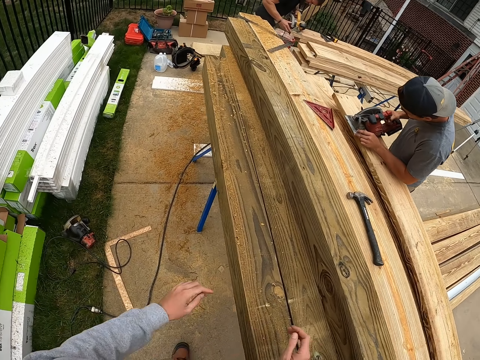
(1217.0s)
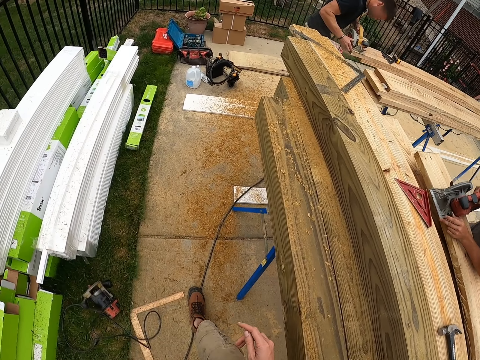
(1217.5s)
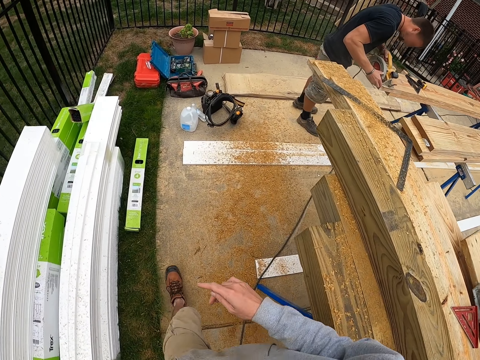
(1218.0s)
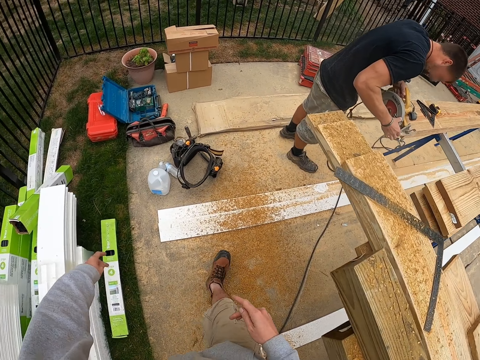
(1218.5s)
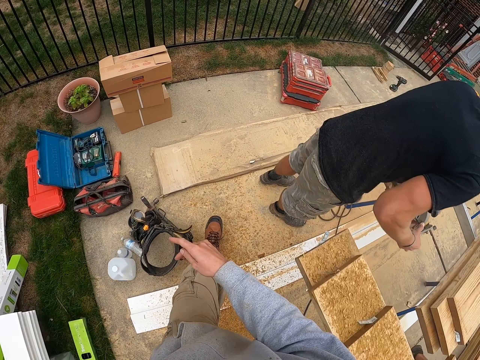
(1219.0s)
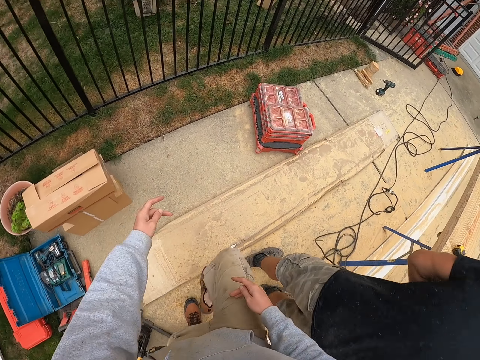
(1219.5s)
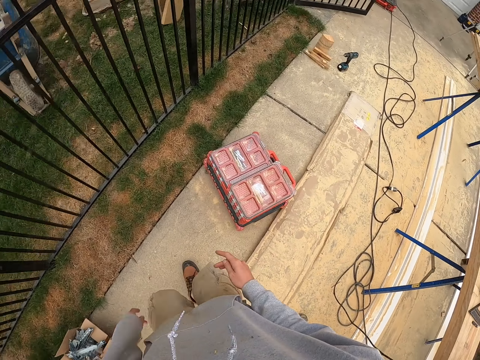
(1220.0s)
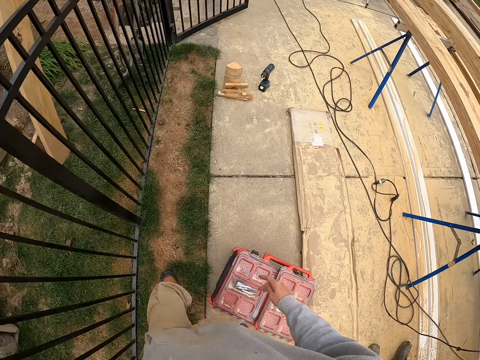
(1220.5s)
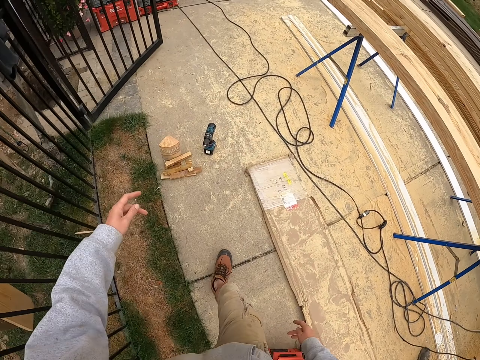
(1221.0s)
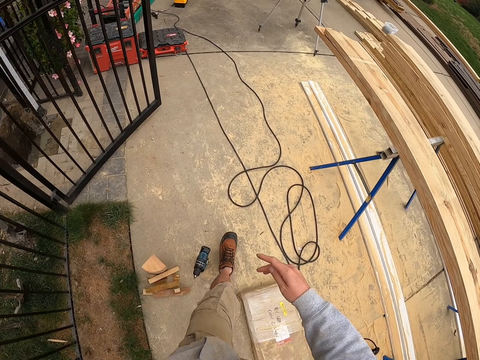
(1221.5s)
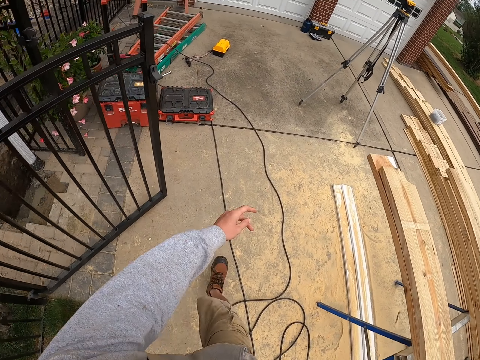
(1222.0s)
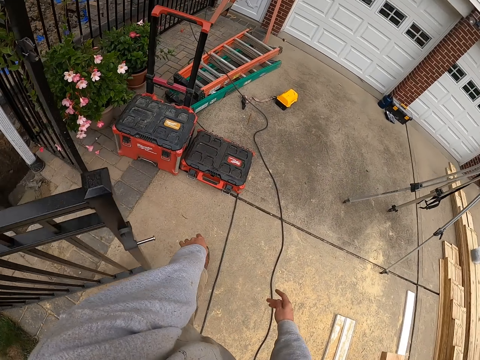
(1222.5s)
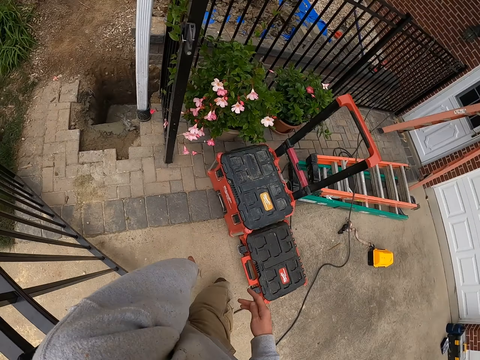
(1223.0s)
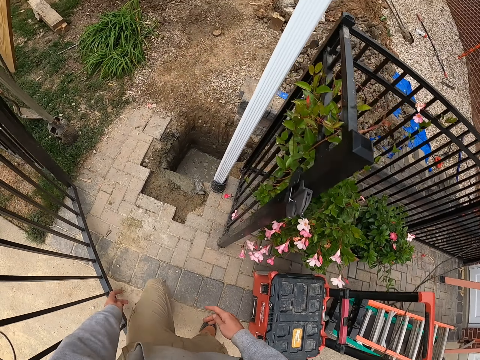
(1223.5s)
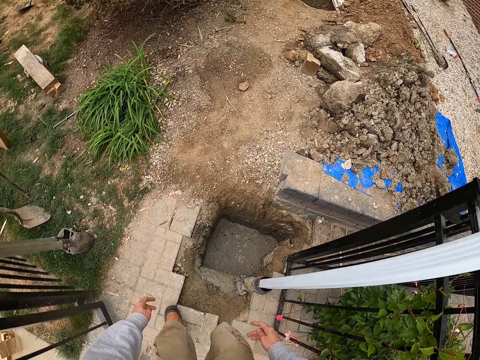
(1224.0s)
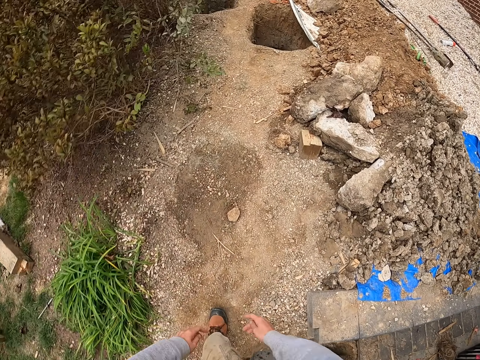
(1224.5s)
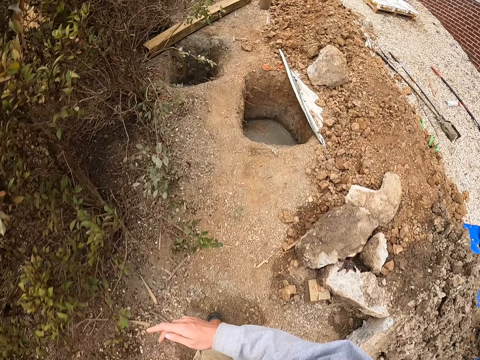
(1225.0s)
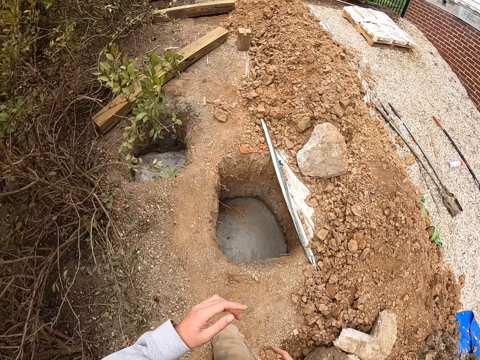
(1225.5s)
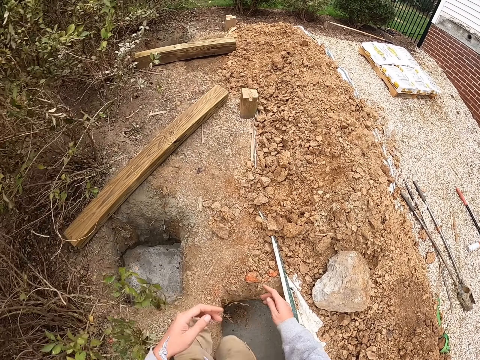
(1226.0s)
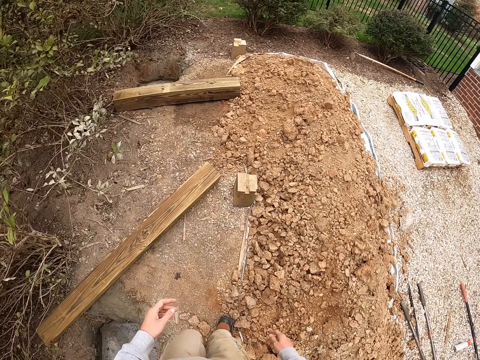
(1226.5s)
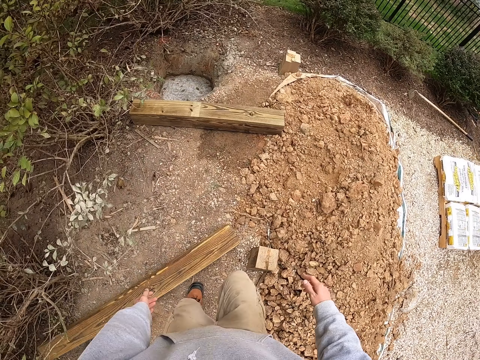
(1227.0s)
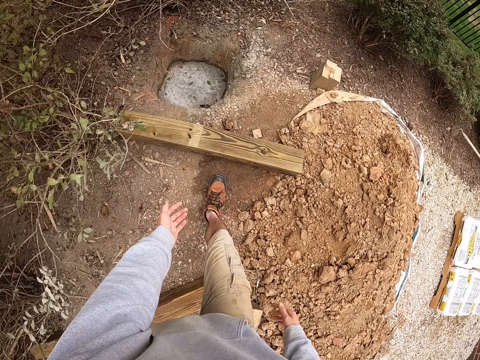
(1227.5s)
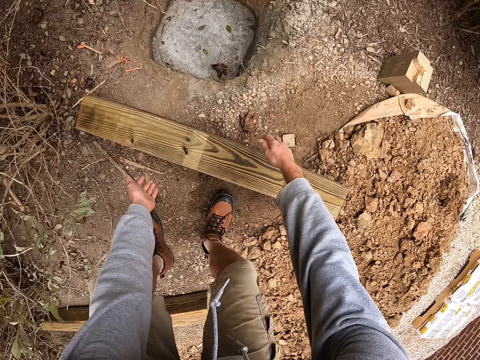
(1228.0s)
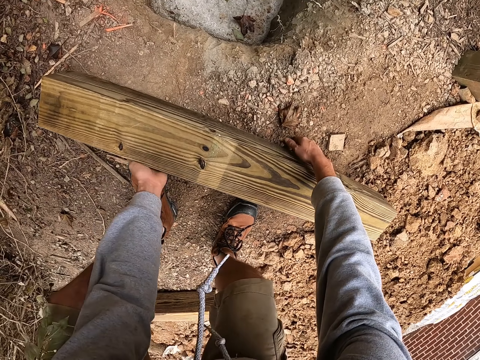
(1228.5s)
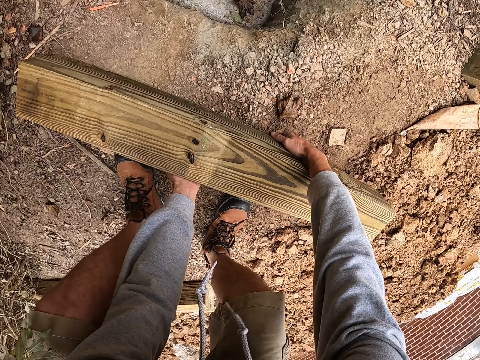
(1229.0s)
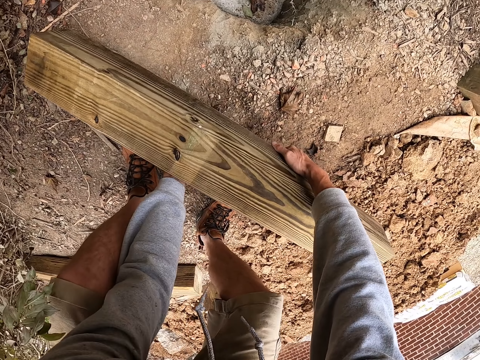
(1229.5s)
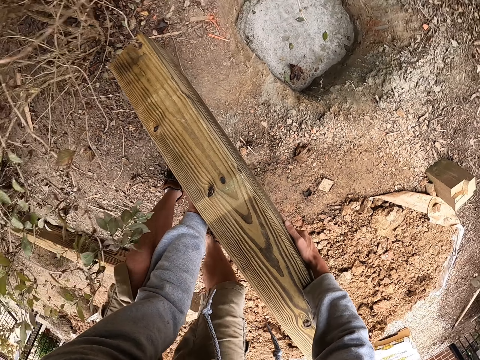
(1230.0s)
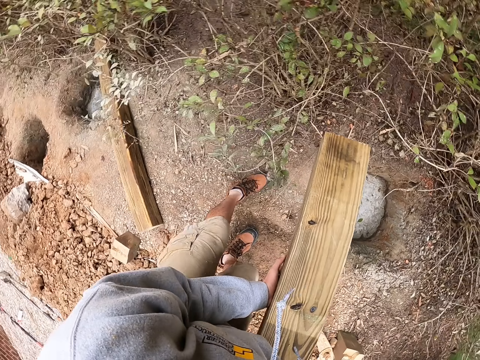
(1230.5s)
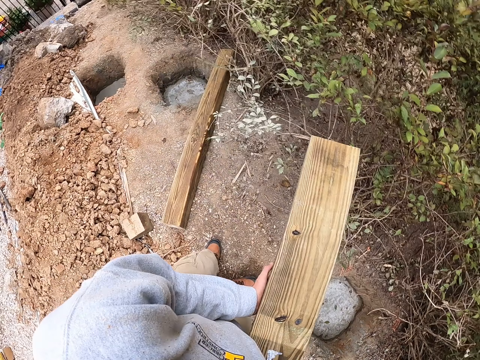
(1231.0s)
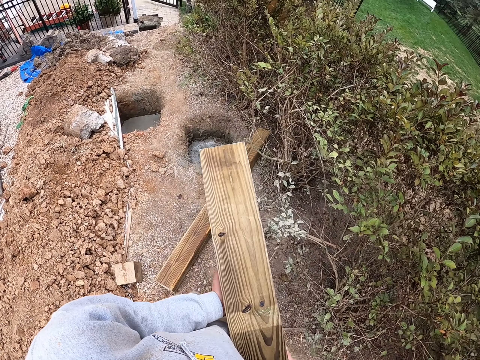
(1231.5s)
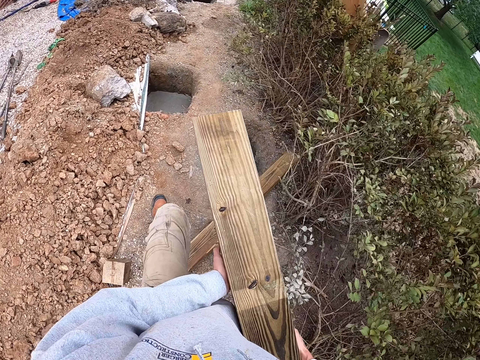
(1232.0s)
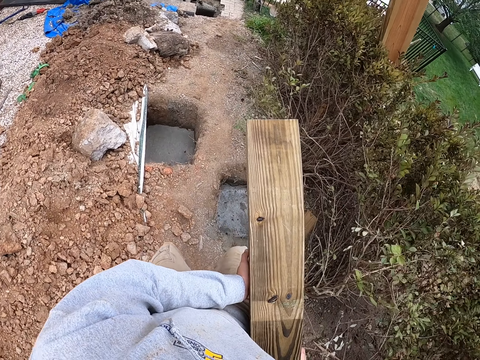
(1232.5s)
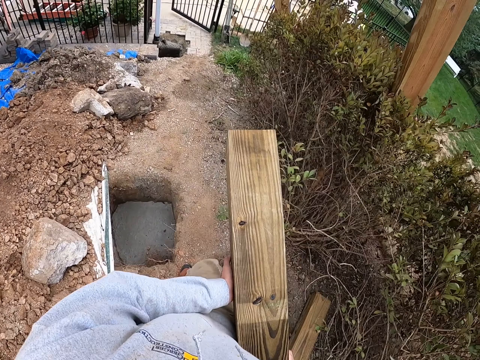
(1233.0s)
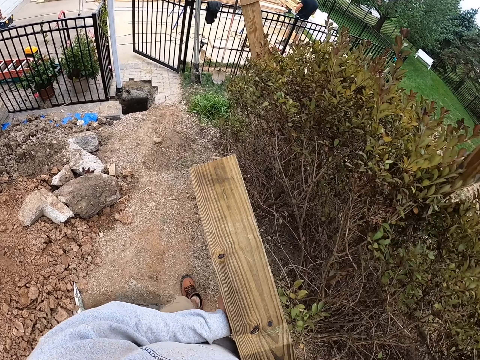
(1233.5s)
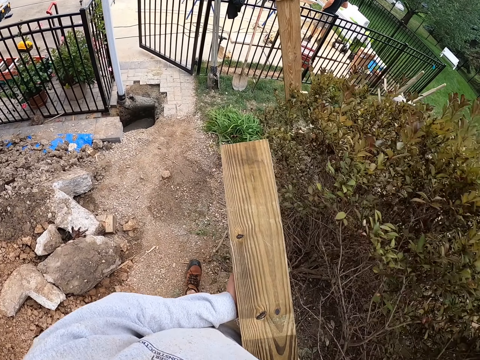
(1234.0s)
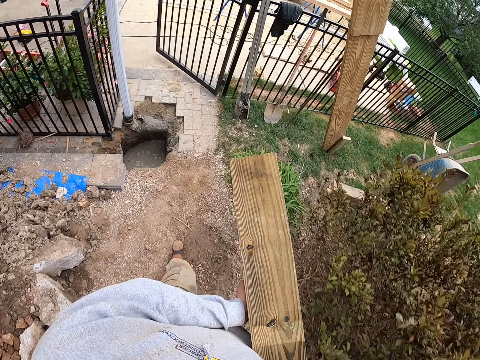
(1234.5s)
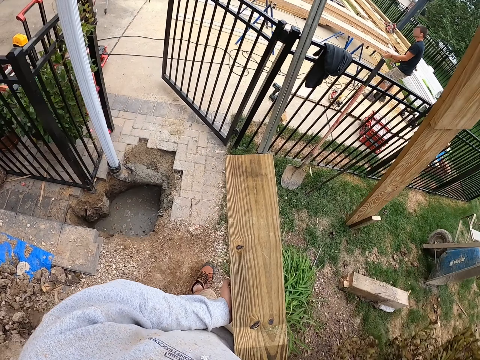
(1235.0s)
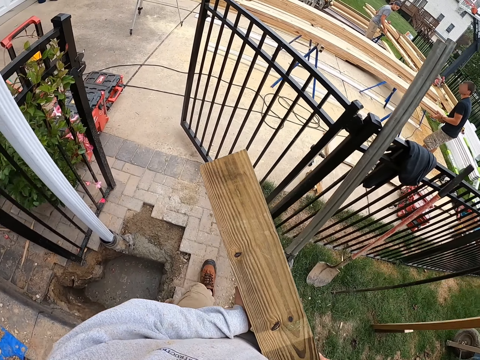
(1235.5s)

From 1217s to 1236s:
The camera wearer walks on the ground. They pick up the wood. They walk on the ground.

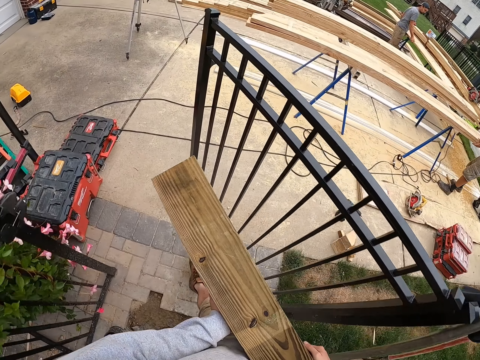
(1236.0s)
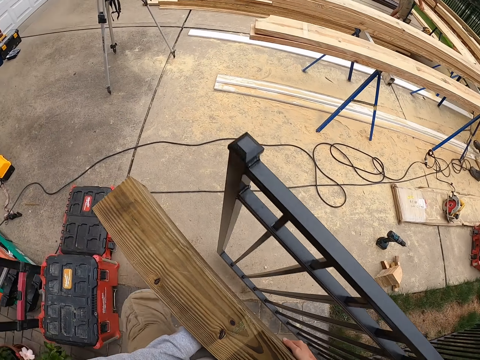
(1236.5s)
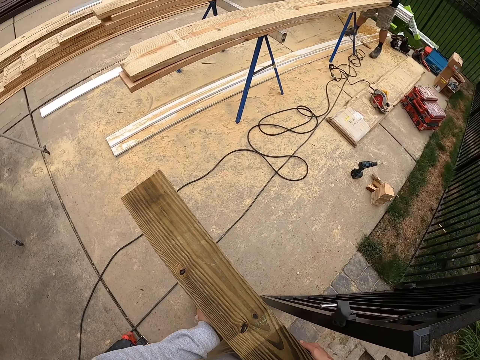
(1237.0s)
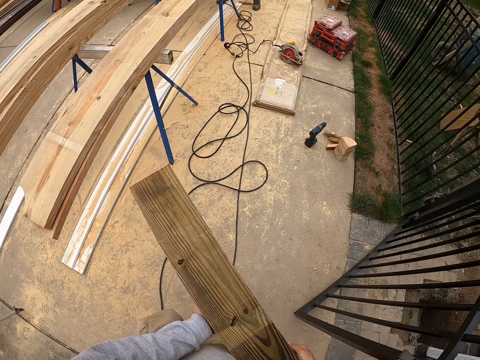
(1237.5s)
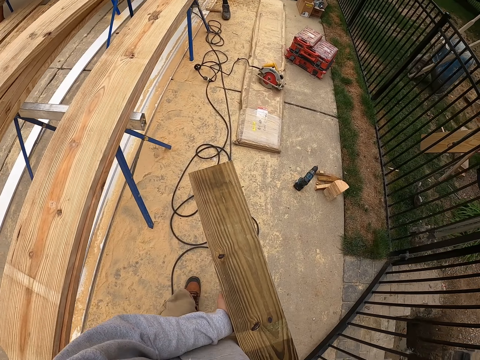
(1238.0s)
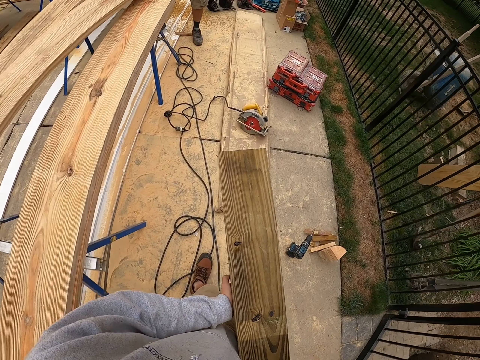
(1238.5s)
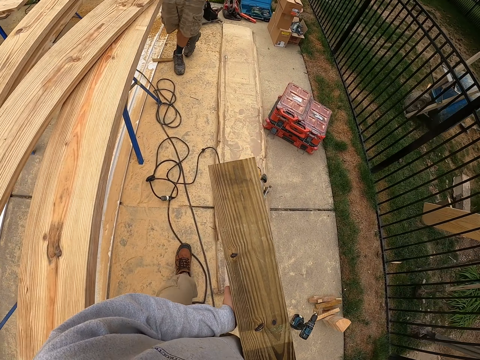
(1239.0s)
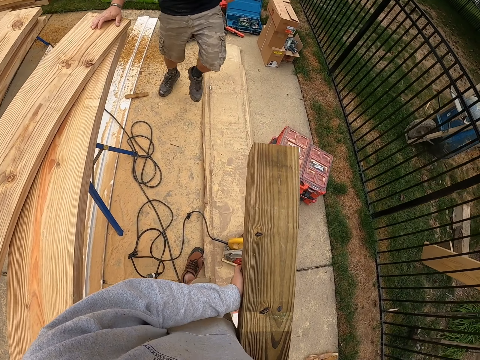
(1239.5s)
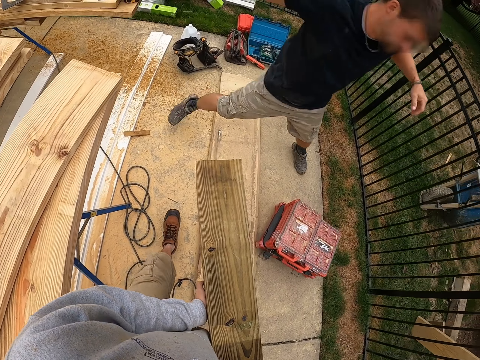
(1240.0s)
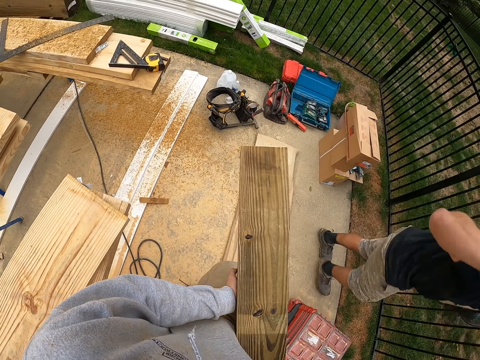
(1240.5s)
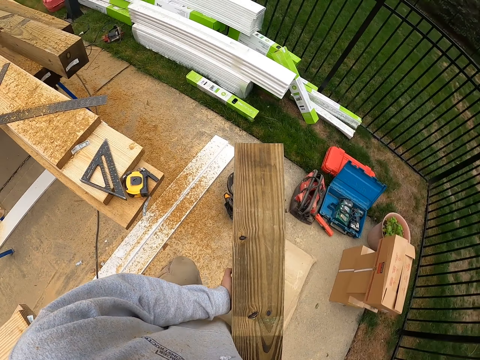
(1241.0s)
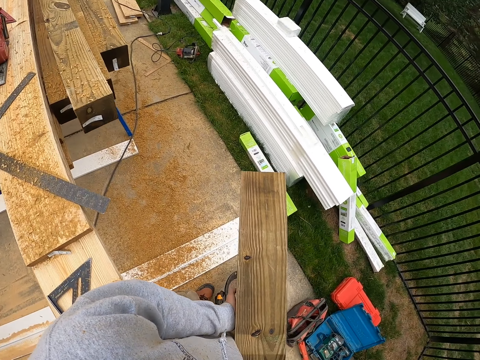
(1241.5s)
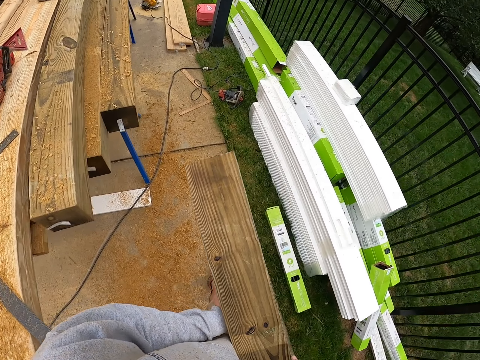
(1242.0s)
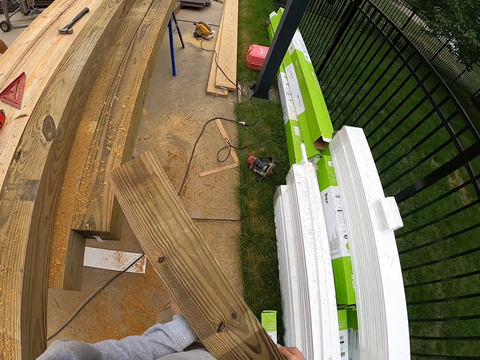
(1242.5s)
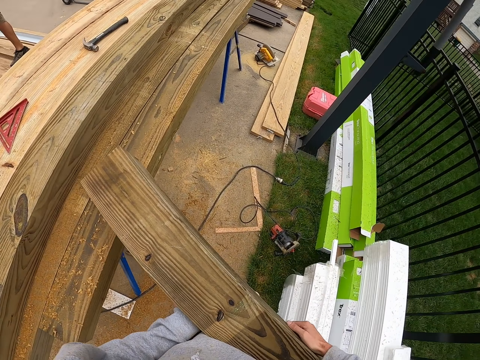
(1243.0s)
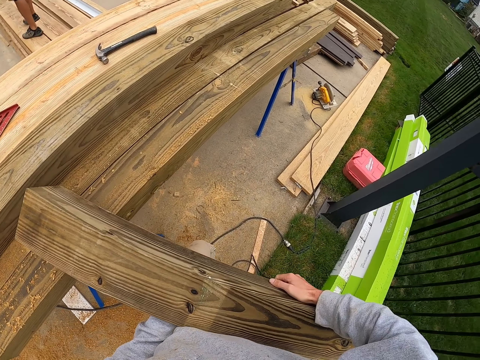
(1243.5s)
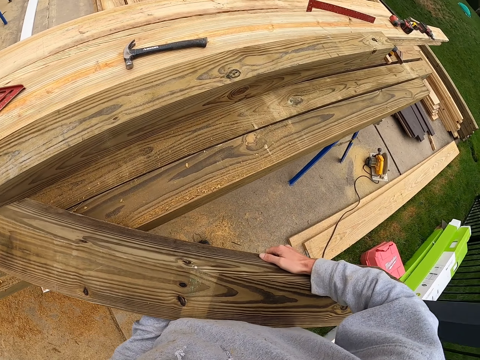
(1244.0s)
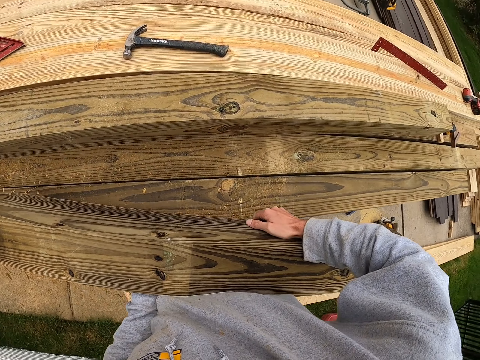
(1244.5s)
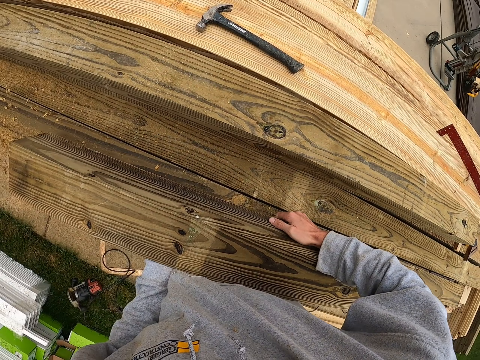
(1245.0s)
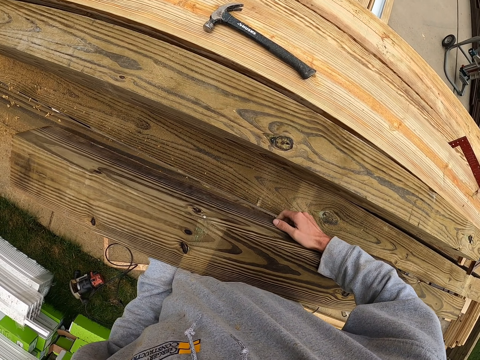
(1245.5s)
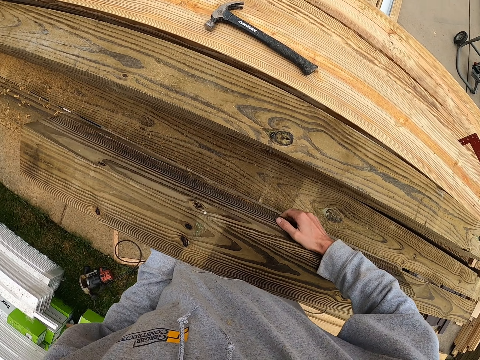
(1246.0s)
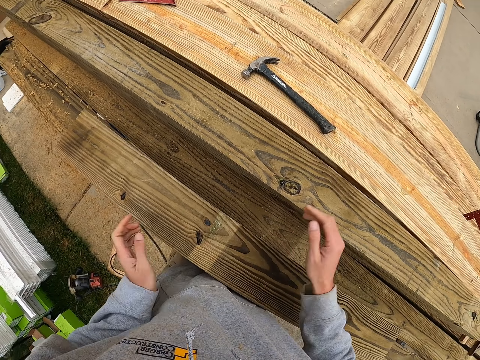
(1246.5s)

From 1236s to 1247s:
The camera wearer puts the wood on the wood.
